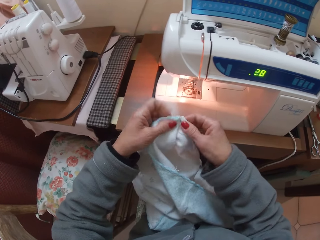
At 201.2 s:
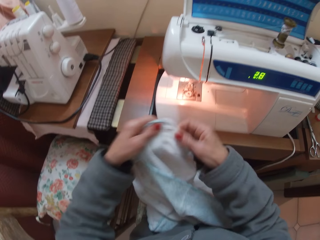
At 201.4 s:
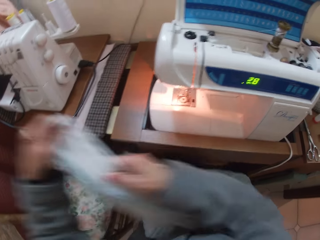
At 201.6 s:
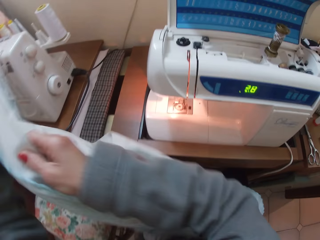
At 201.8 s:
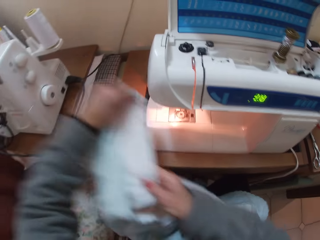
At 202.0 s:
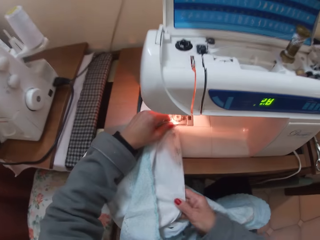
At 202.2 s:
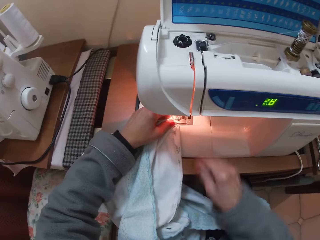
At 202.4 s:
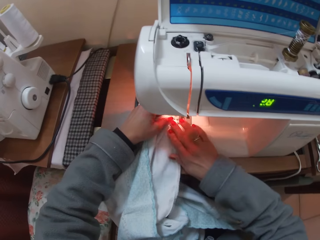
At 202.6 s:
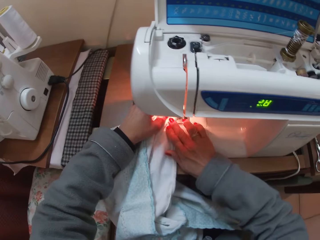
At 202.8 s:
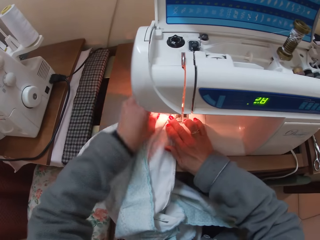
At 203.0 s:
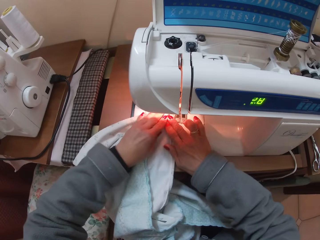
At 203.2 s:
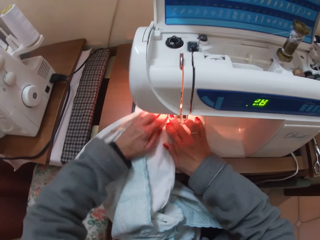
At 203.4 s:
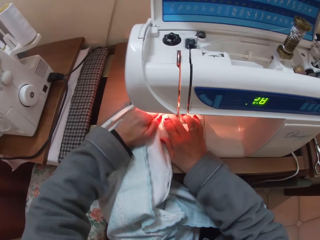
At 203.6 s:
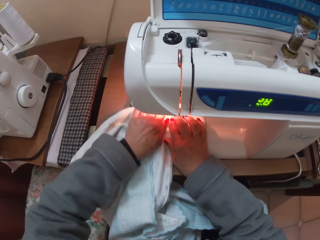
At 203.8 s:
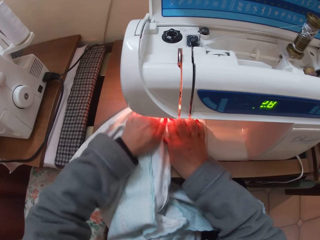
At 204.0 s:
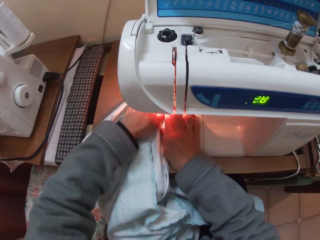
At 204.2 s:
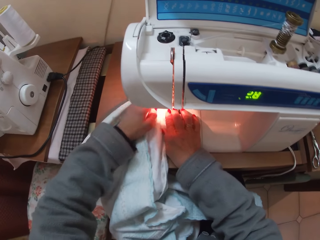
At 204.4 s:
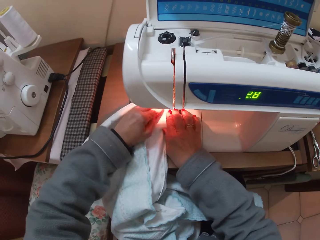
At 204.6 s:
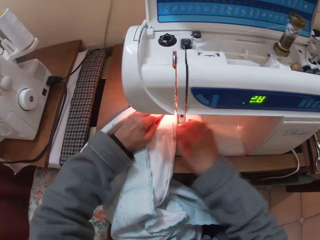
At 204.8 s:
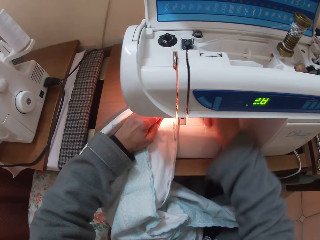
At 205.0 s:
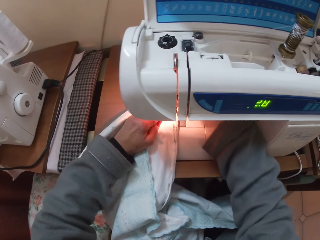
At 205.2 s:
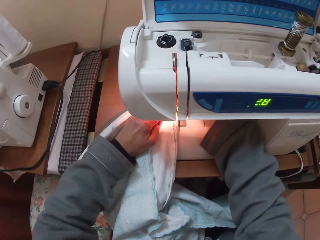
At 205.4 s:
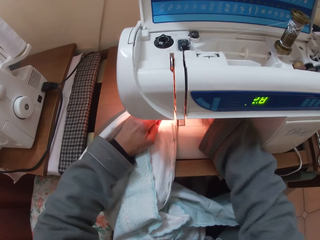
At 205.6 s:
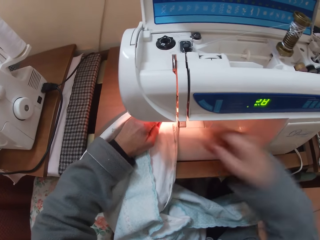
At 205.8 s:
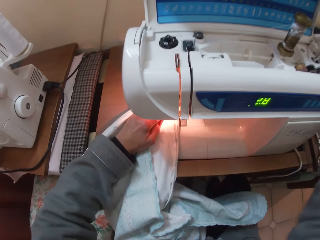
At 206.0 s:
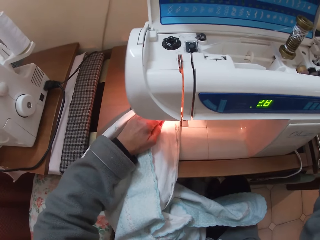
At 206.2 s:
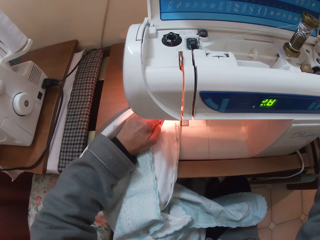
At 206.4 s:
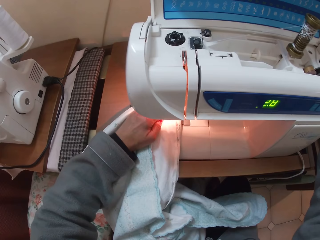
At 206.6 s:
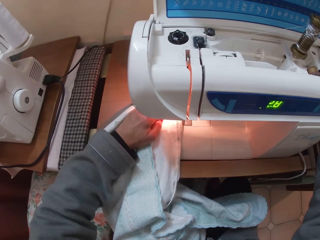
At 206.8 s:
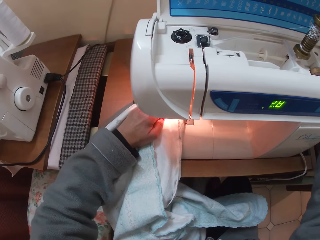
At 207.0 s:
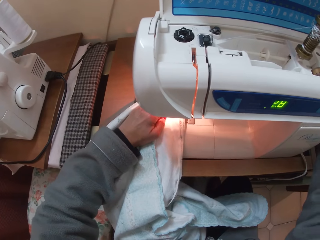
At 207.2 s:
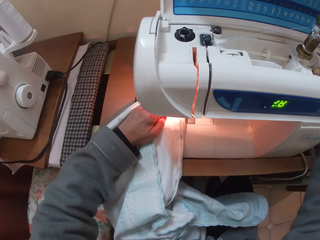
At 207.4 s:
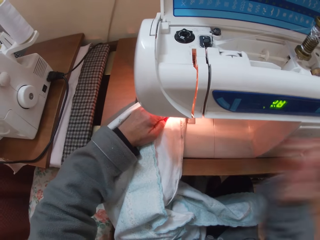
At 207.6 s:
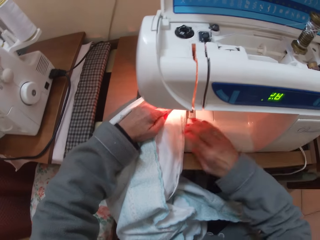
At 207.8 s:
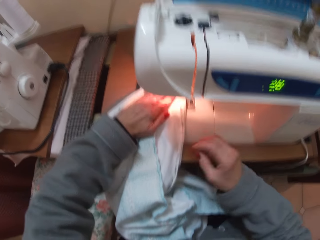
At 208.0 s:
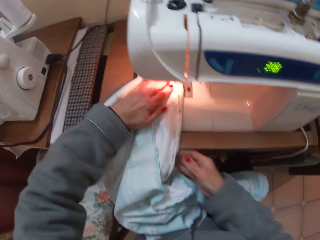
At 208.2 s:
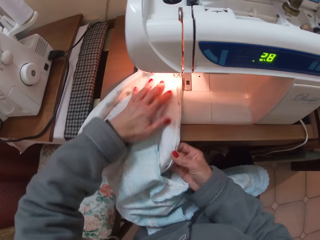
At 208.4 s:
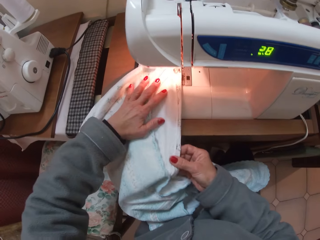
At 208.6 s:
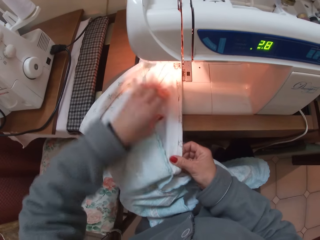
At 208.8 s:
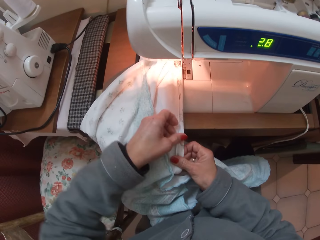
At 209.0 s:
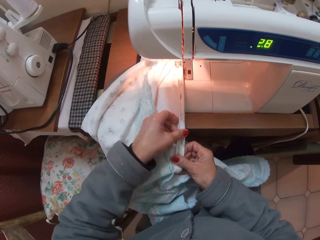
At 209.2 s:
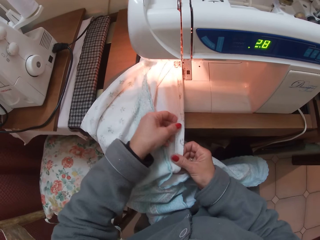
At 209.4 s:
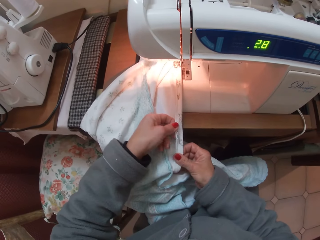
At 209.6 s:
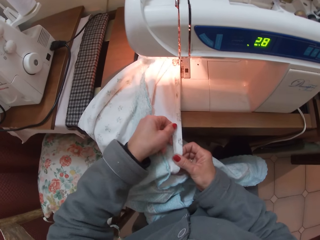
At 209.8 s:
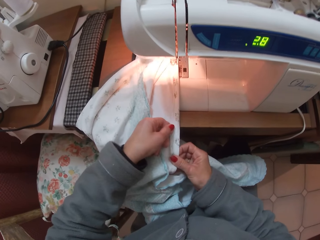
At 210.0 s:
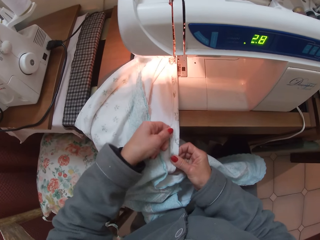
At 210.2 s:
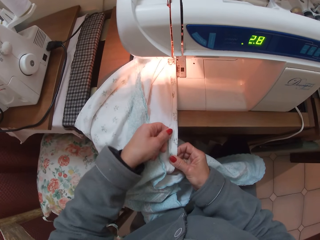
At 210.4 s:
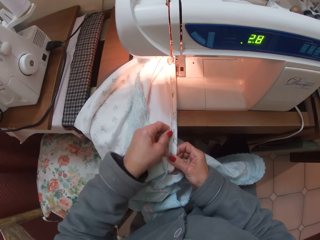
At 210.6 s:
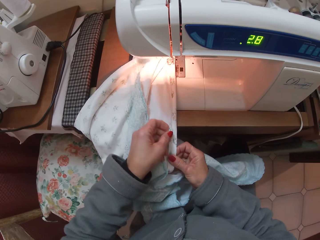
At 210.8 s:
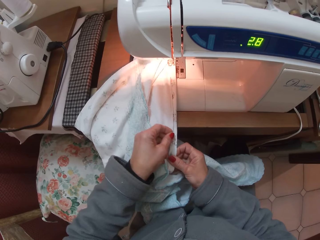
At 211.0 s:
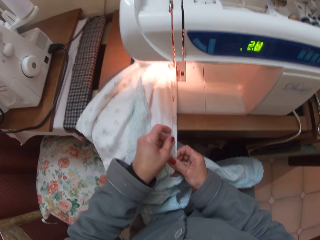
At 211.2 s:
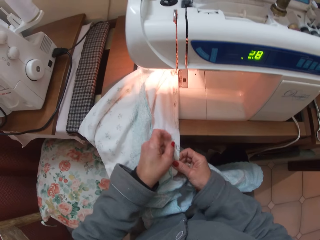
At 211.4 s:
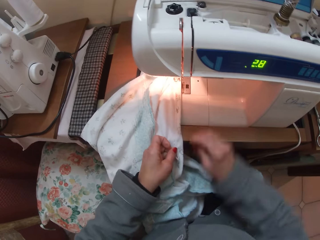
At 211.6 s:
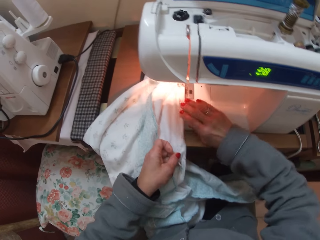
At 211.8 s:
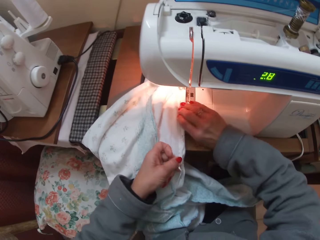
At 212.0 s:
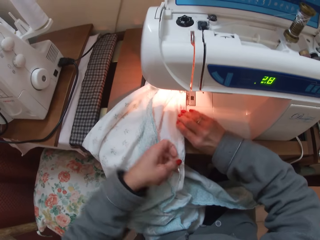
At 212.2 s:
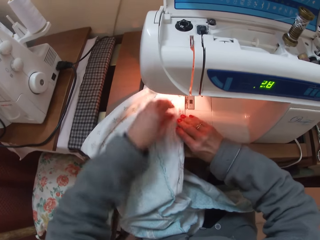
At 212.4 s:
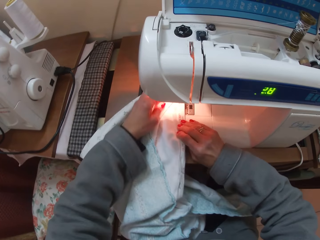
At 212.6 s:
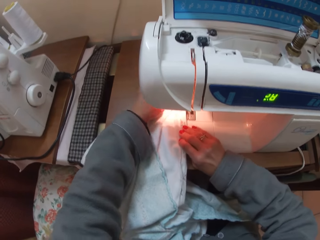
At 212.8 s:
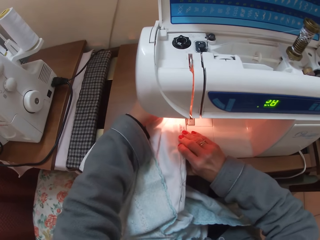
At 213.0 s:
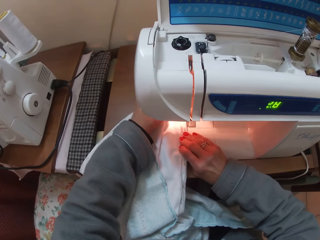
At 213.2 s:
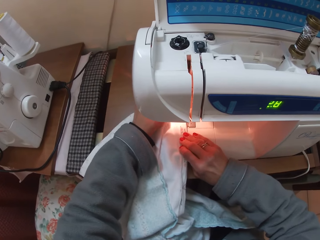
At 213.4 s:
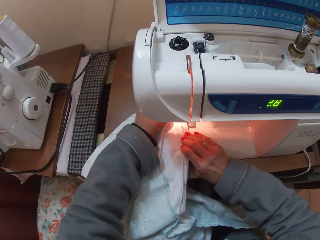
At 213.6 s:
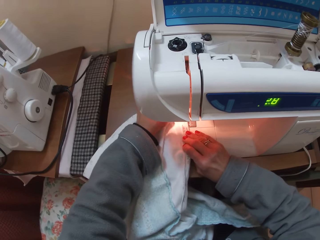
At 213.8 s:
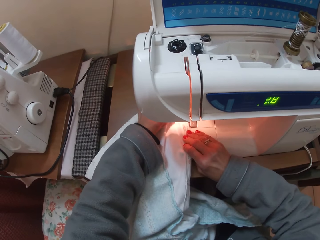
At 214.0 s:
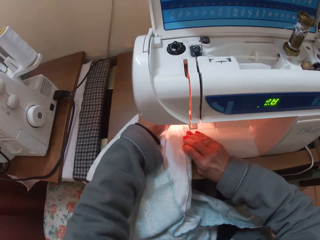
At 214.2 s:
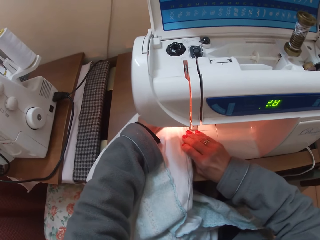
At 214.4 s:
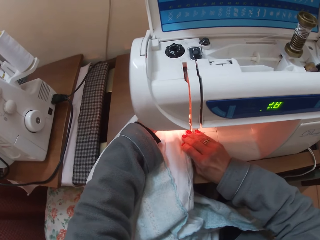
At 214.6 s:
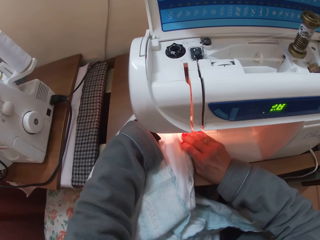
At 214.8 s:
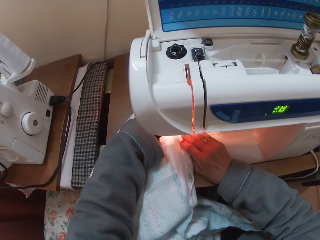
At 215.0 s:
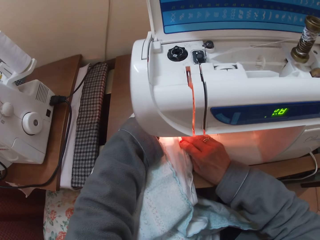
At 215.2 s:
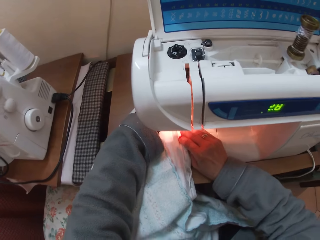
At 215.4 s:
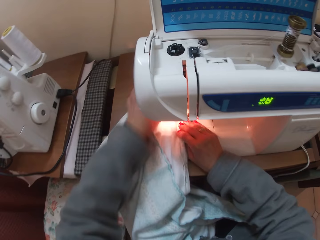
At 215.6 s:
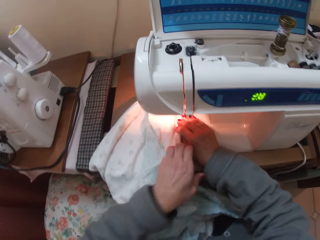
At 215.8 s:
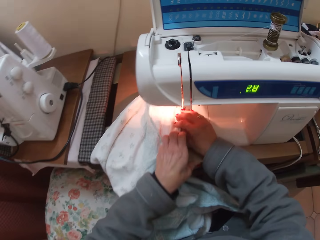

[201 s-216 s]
The camera wearer places the cloth on the sewing machine. She sews the cloth with the sewing machine. She adjusts the hem of the cloth with her hand. She sews the cloth with the sewing machine.

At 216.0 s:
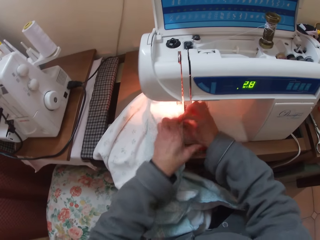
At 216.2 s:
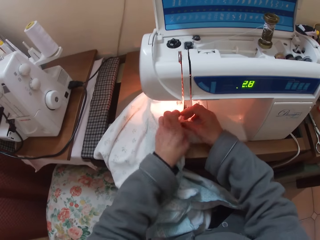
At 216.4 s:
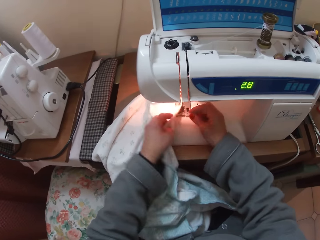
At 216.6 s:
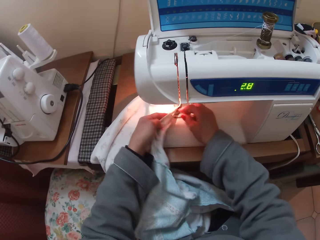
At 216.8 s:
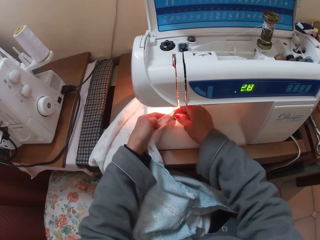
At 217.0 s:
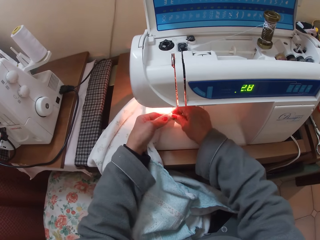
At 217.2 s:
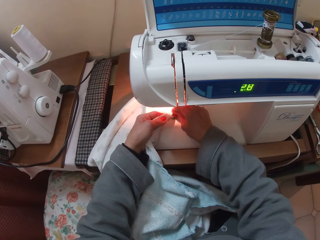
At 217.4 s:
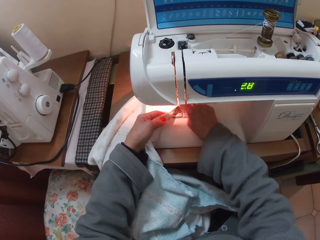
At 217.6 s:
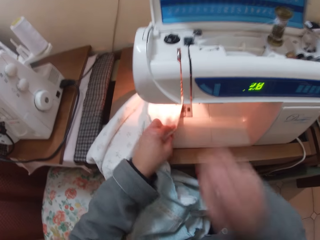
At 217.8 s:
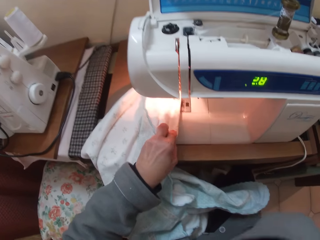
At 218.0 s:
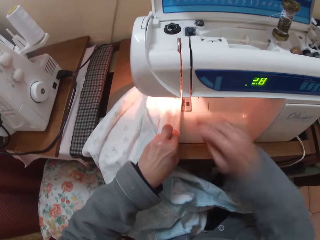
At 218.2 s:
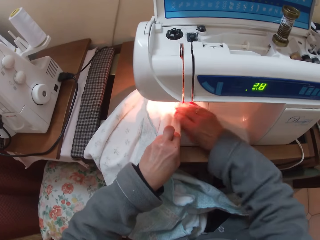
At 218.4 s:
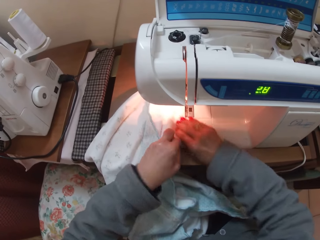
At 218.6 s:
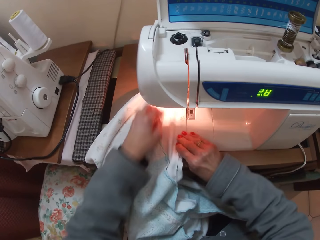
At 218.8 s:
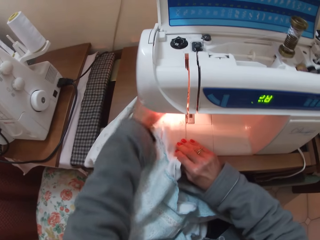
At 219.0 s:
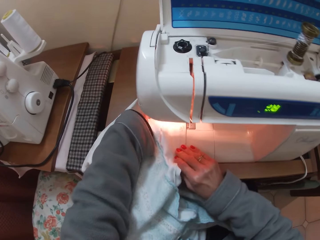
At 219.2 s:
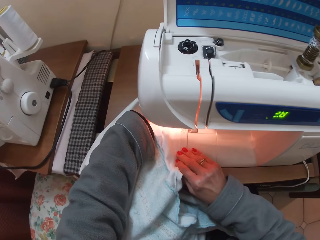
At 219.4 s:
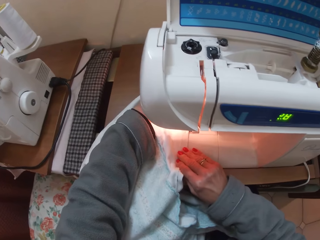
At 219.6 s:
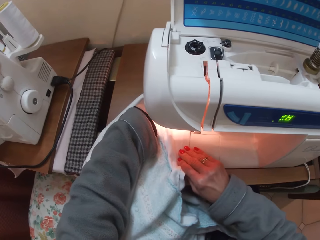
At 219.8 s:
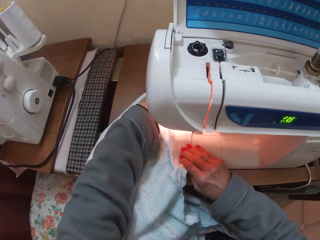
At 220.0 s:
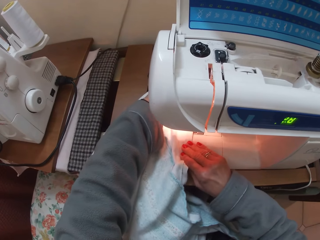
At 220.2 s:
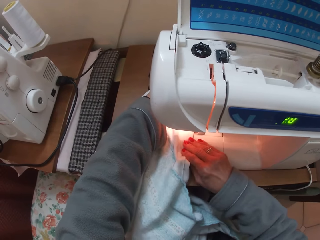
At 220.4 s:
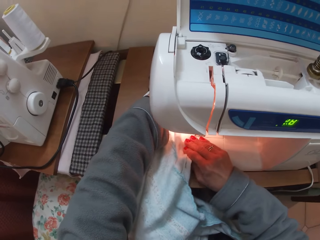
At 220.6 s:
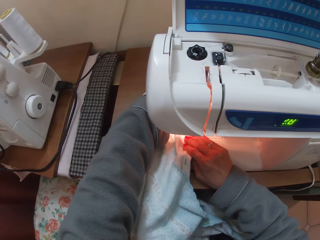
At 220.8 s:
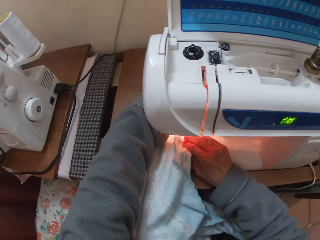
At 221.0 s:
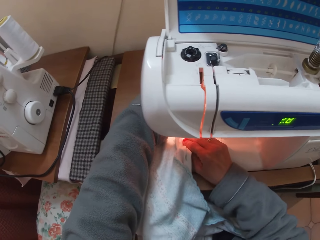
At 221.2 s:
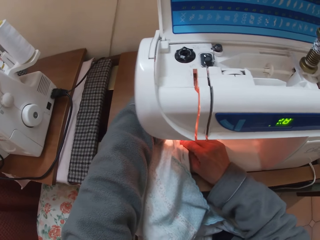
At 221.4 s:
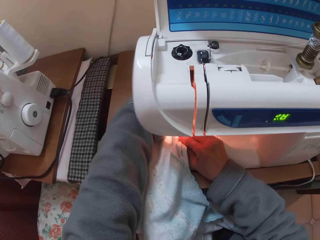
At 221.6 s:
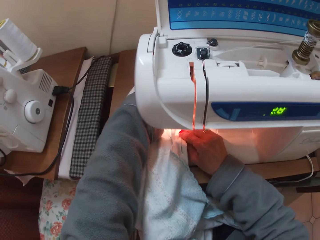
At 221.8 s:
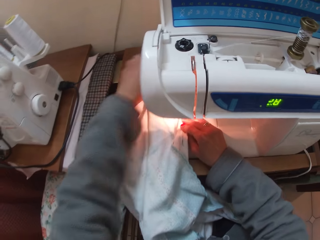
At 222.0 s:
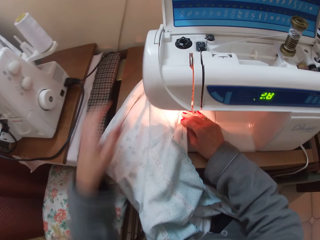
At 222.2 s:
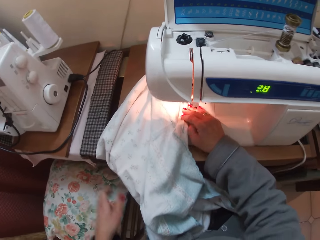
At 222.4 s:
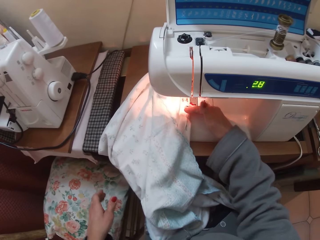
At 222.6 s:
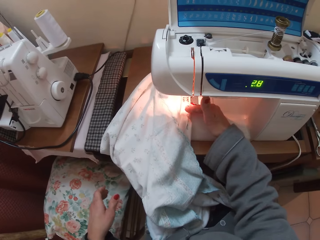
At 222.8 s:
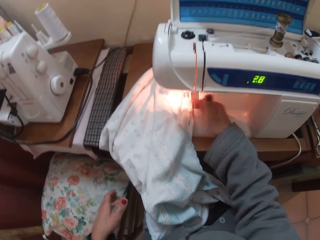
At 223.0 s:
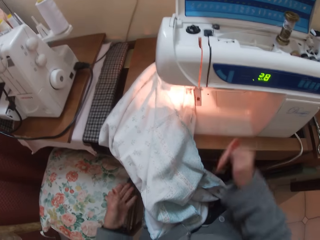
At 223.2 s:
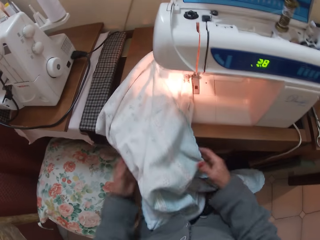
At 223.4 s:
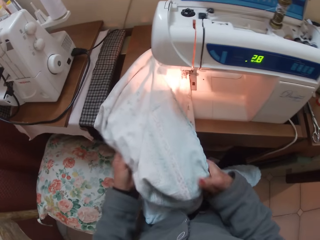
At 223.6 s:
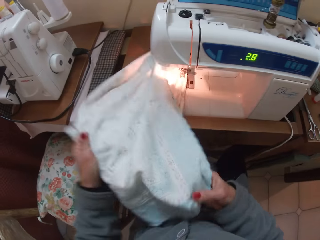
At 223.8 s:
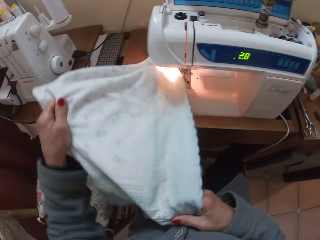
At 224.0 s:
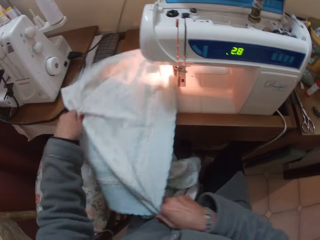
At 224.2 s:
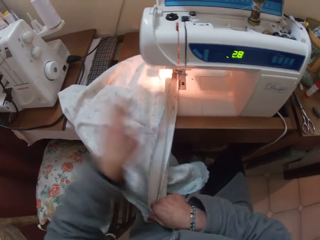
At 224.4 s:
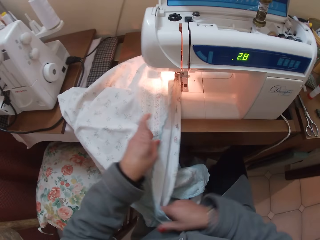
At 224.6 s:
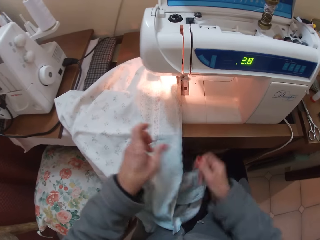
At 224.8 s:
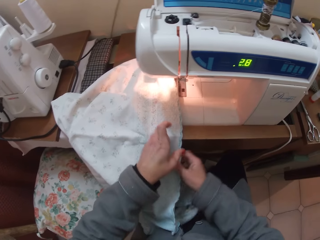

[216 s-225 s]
The camera wearer takes something from the sewing machine to her mouth. She sews the material. She adjusts the cloth on the sewing machine.
